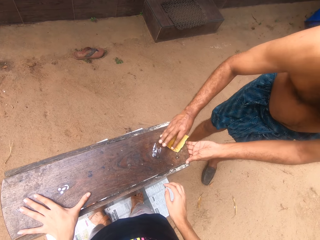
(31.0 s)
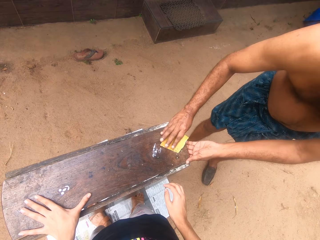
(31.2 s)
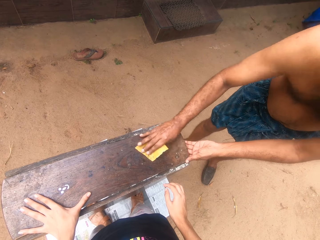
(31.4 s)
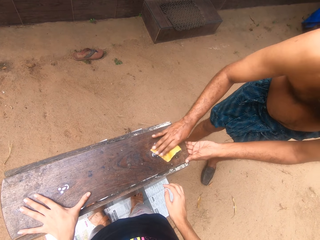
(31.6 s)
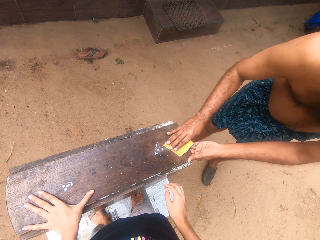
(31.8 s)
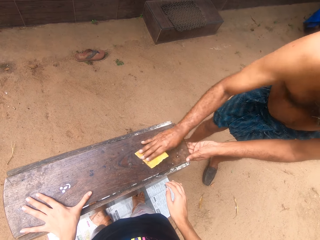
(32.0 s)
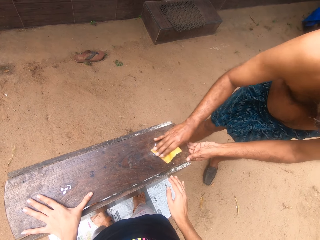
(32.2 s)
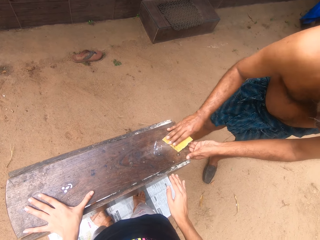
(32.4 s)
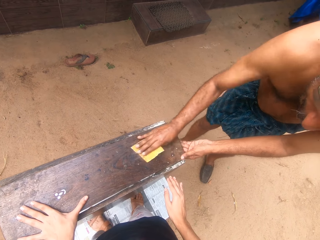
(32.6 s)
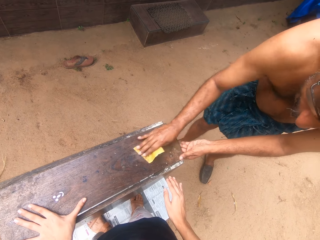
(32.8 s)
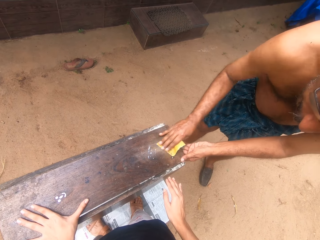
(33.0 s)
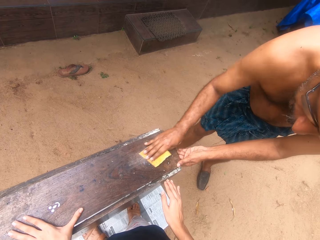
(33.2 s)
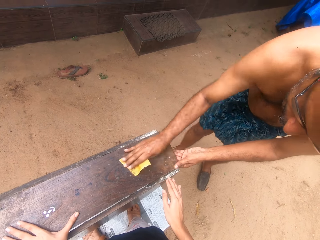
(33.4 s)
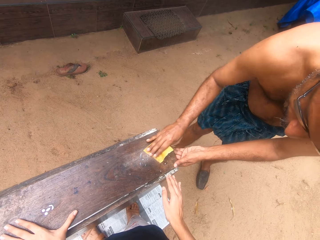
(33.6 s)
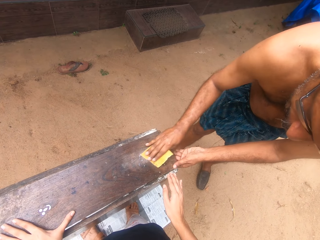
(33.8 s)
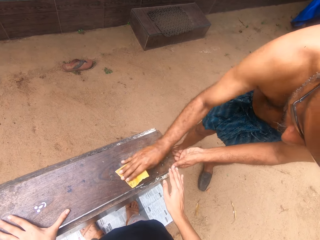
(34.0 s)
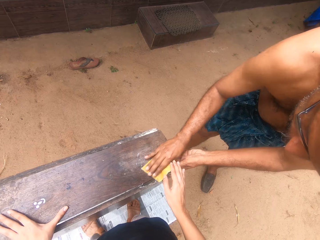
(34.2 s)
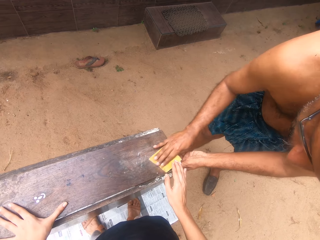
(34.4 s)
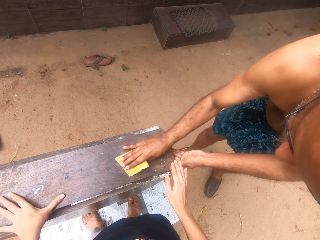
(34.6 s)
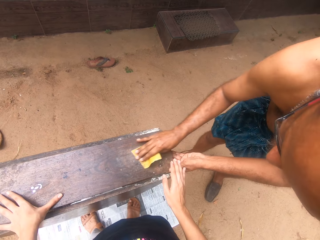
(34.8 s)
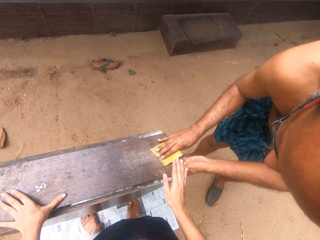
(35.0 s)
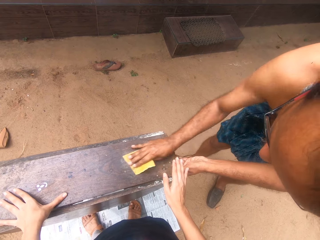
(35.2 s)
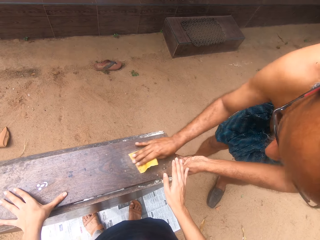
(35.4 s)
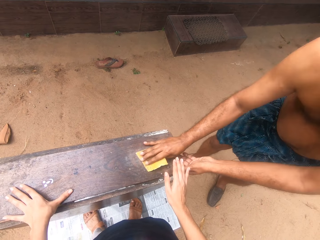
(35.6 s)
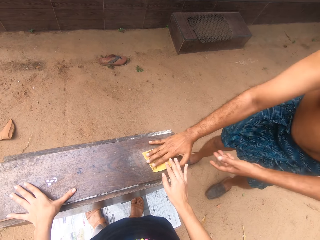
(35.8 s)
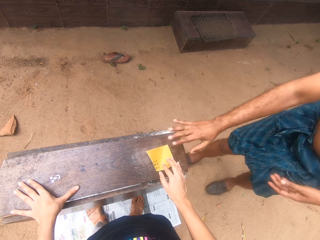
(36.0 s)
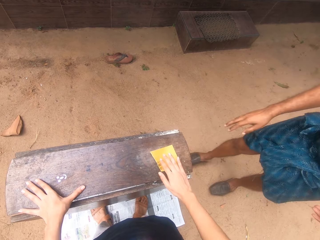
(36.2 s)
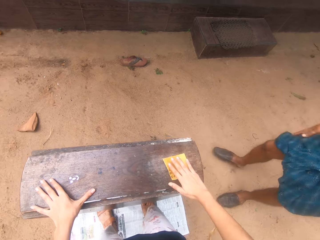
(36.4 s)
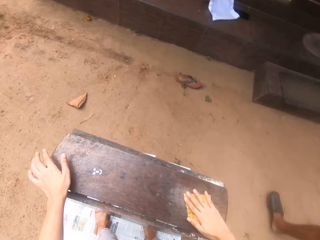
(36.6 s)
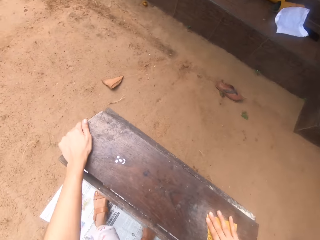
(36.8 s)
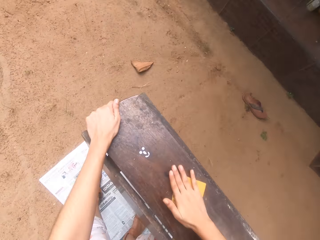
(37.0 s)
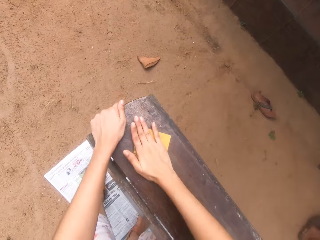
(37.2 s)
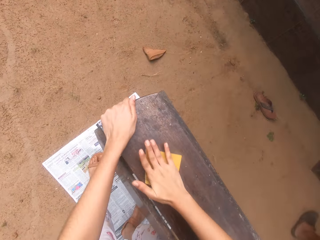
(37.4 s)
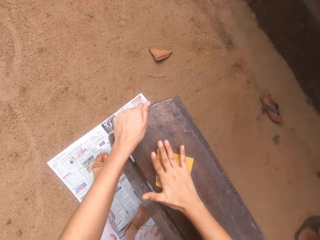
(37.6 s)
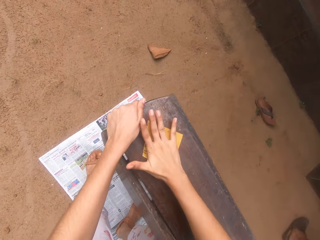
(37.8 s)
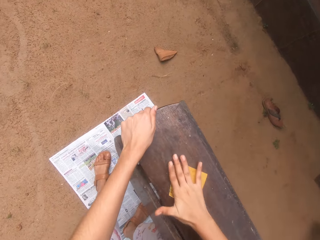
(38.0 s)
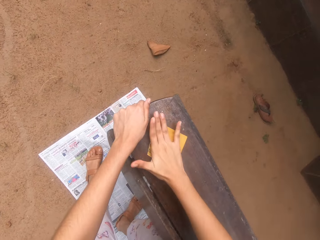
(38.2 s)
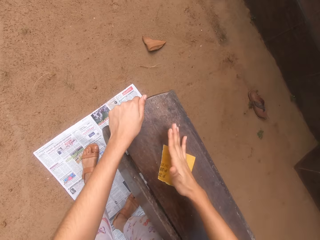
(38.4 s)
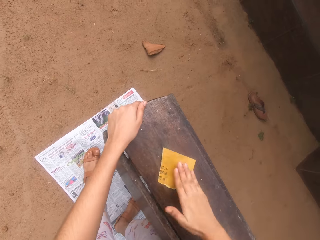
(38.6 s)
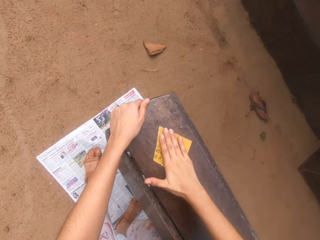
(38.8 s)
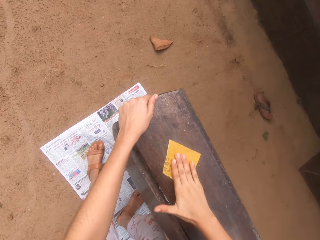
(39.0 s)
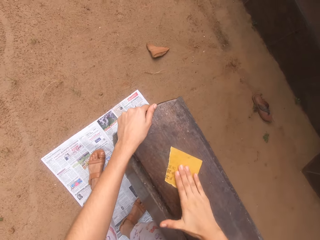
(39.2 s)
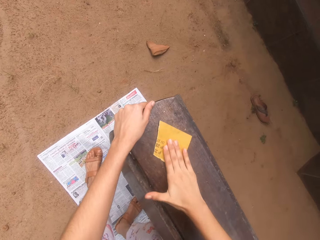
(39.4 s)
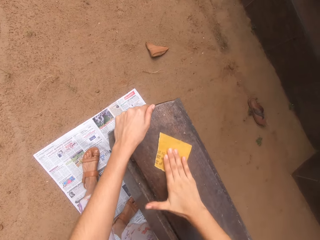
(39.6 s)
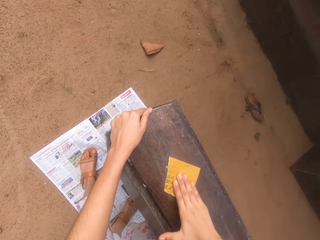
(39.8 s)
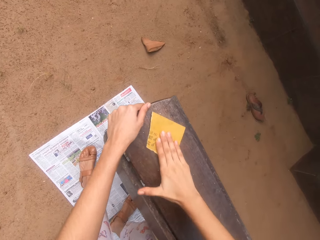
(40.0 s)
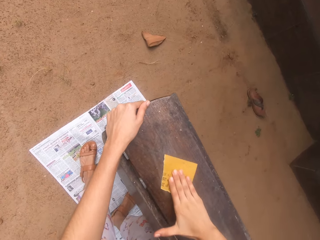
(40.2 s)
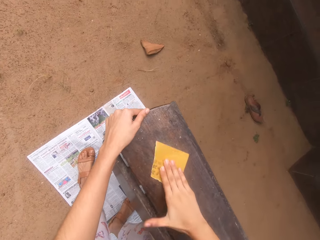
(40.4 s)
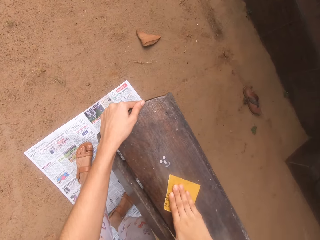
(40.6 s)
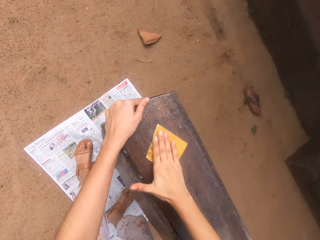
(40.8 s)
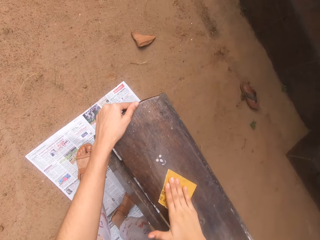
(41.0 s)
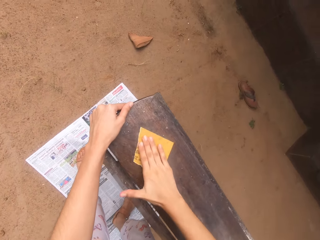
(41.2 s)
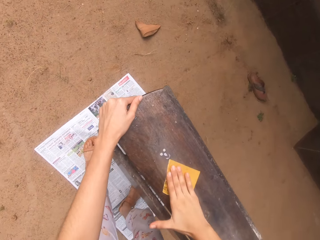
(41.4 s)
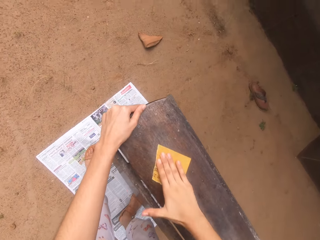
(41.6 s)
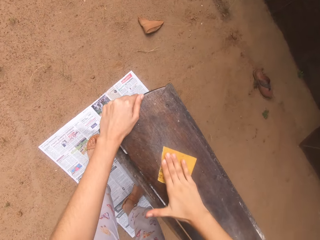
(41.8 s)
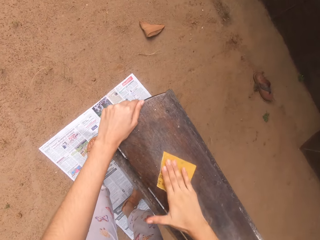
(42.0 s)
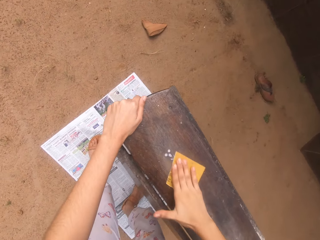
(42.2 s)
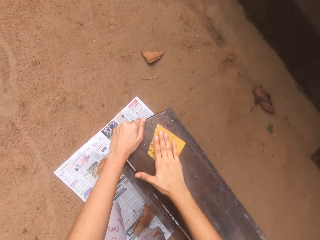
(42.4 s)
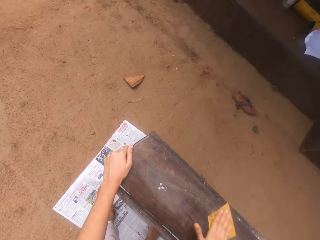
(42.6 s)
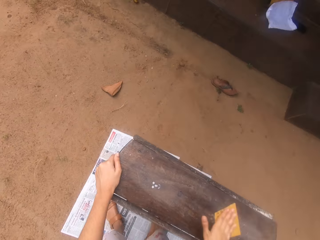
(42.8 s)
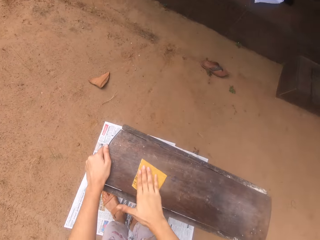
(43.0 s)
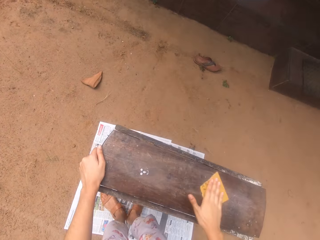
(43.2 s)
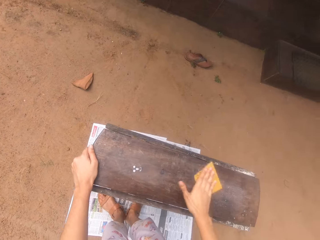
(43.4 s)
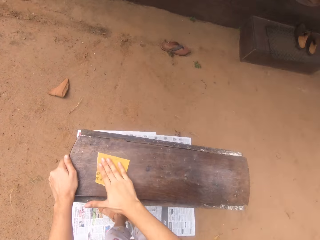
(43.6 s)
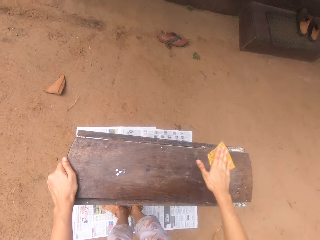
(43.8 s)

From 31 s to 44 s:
The man sands the table with sandpaper. The camera wearer converses with the man. They sand the table with the sandpaper. The man converses with the camera wearer. The camera wearer scrubs the table.

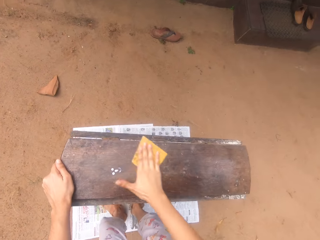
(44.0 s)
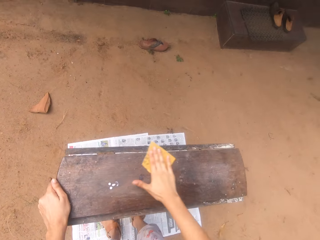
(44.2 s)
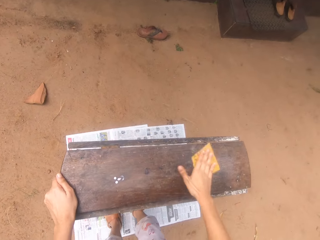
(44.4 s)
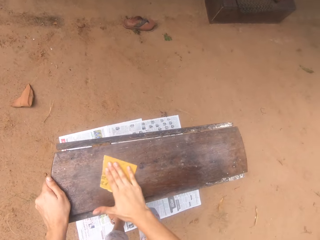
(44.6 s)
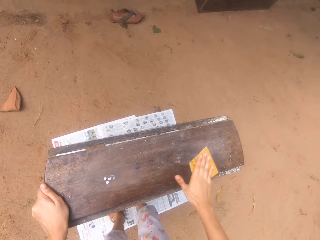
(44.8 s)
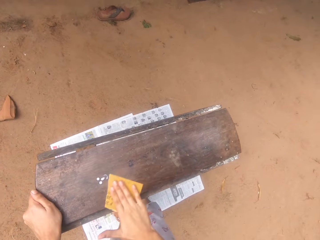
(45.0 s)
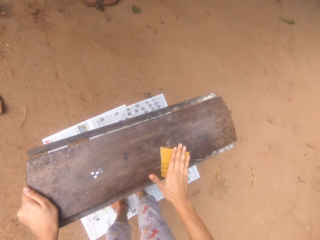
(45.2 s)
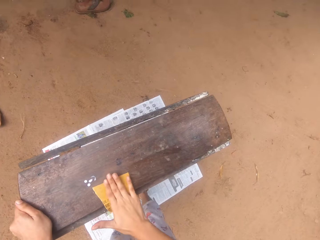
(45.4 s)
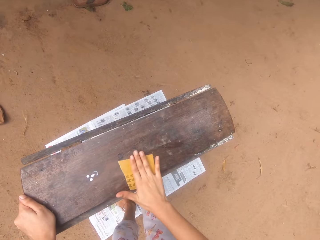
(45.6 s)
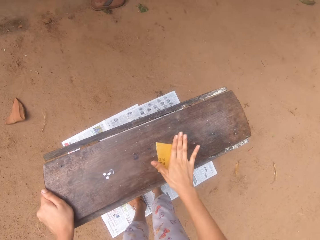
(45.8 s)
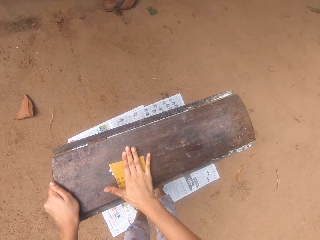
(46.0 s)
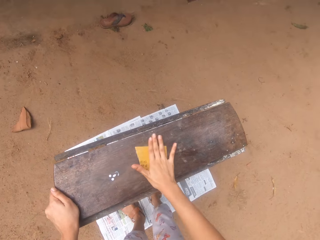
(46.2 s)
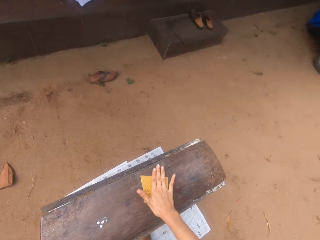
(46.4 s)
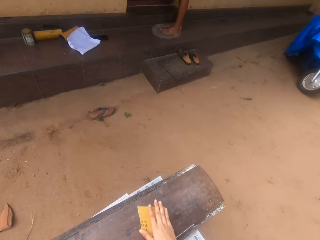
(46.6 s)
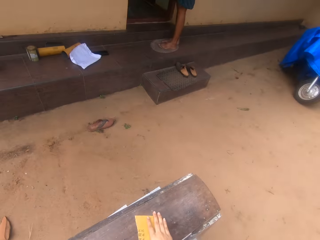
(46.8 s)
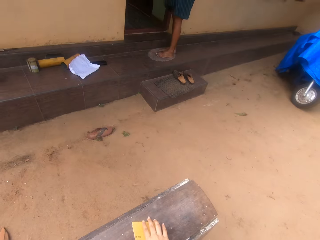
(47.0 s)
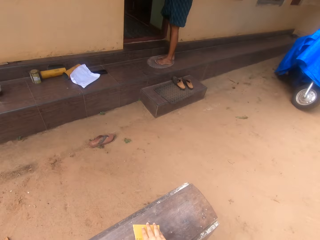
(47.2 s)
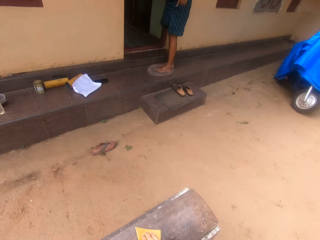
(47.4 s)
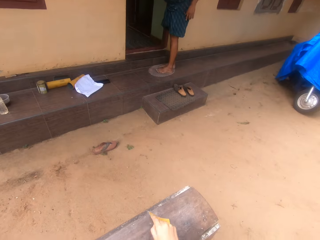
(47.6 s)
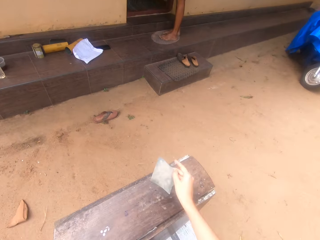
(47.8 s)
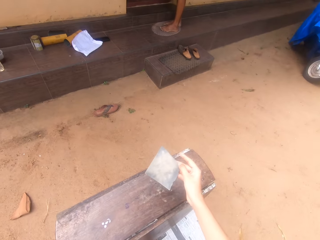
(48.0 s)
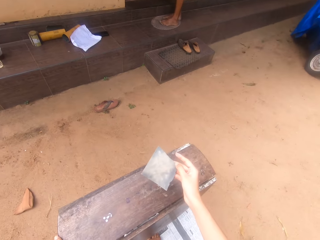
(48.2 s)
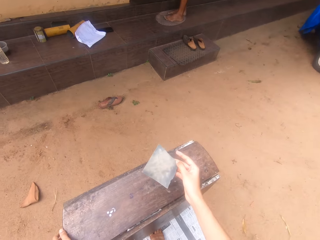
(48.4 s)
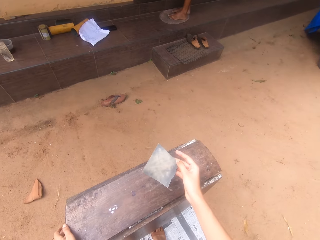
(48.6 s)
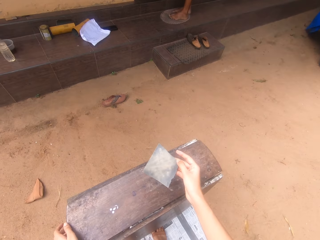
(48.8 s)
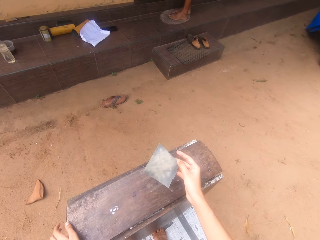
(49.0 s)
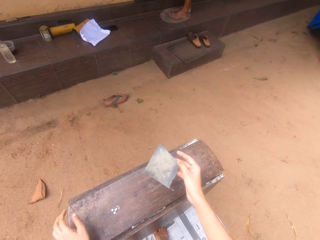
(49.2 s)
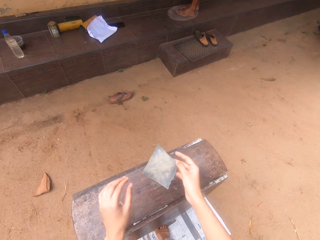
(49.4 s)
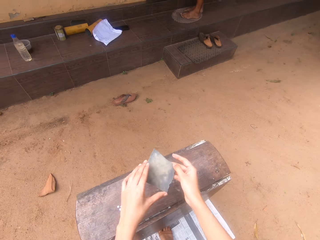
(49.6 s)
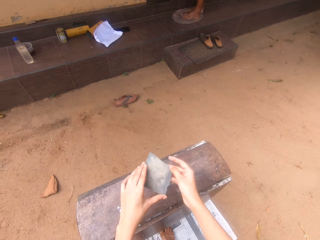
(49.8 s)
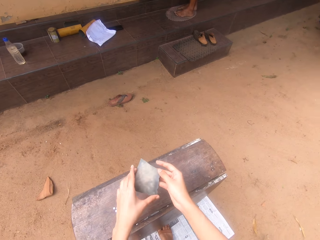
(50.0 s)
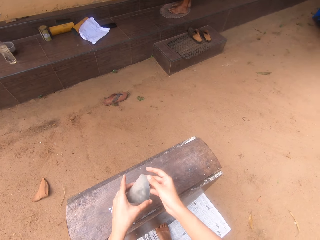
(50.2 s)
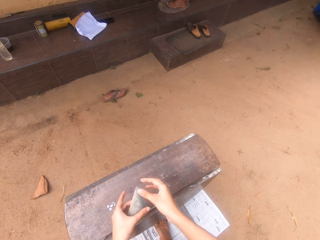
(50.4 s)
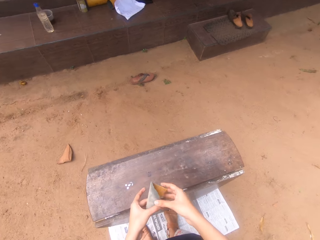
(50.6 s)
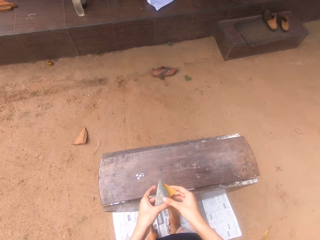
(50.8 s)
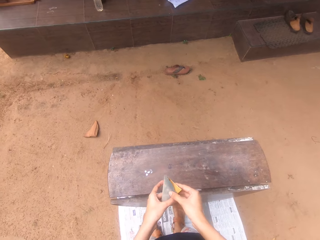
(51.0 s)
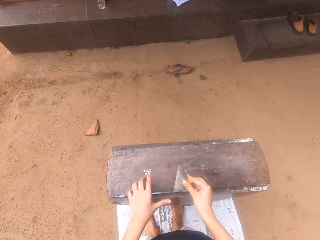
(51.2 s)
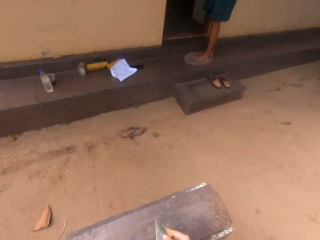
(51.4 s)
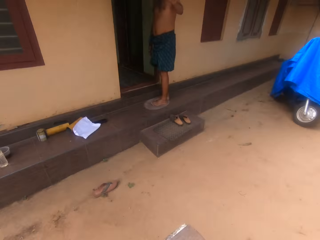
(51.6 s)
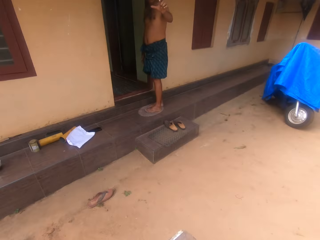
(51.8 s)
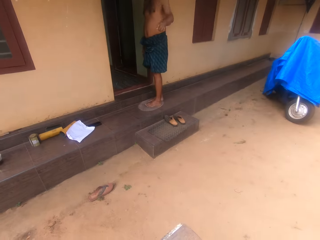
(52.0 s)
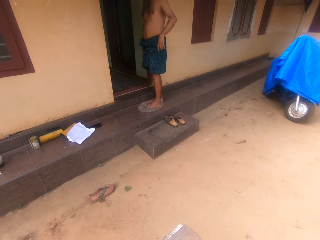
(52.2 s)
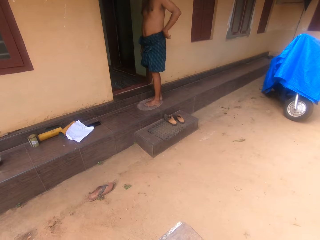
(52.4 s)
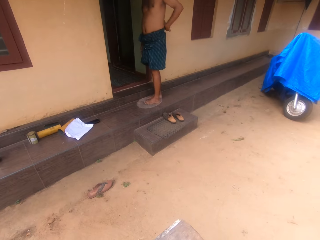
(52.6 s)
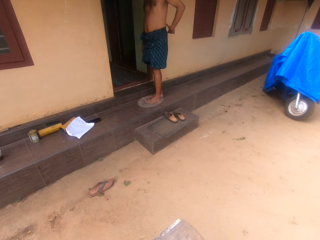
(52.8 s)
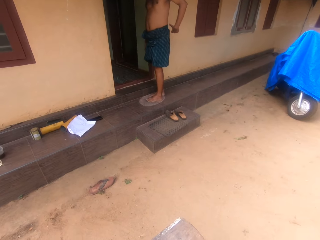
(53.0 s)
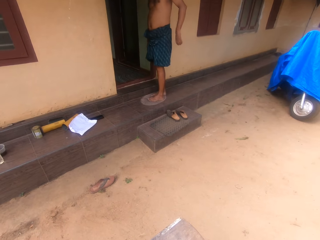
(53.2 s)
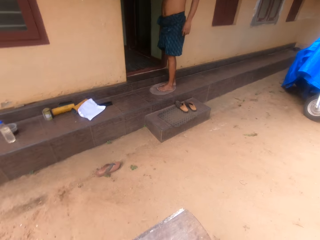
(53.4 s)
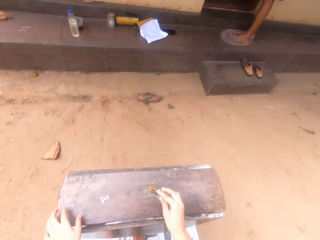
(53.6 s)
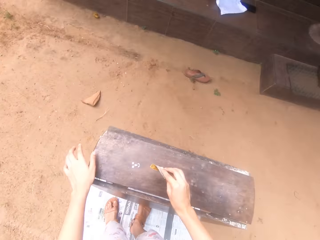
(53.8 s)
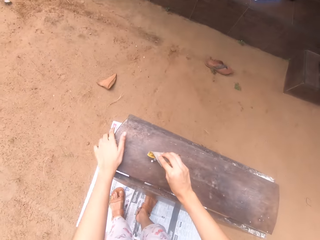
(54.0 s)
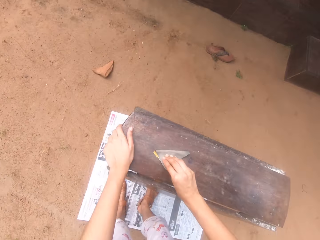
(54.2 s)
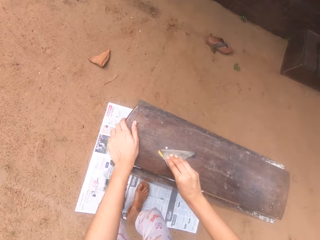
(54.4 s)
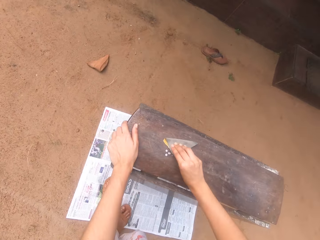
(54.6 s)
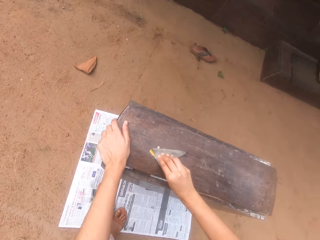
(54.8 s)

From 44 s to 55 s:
The camera wearer converses with a man. They scrub the table. They converse with the man. They look at the sandpaper. They hold the sand paper. They converse with the man.
